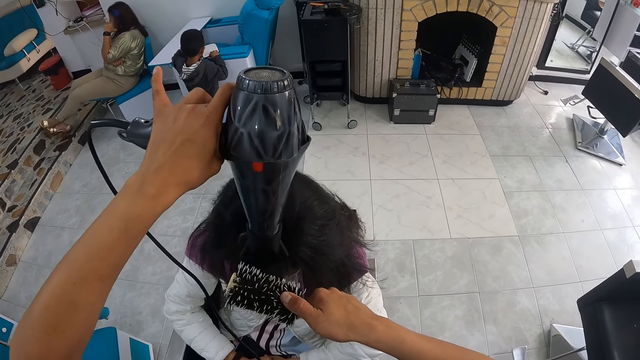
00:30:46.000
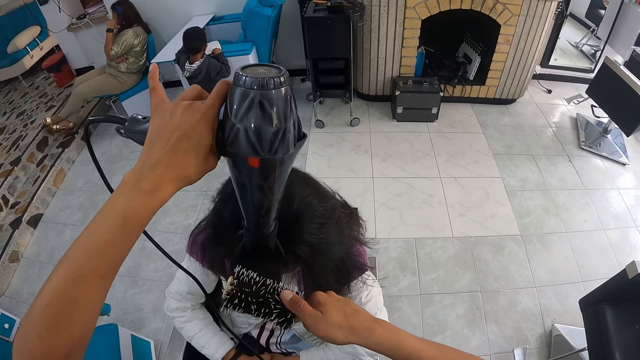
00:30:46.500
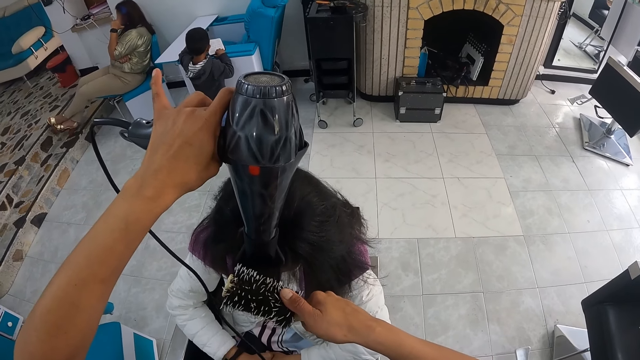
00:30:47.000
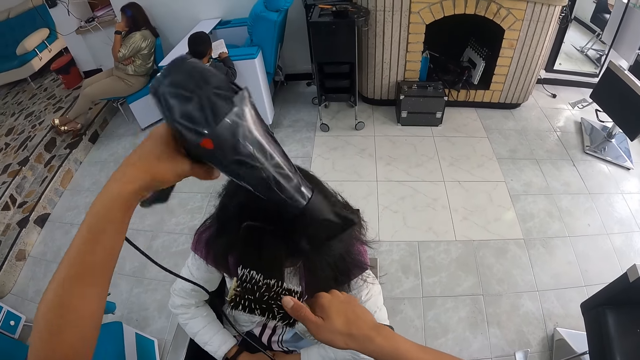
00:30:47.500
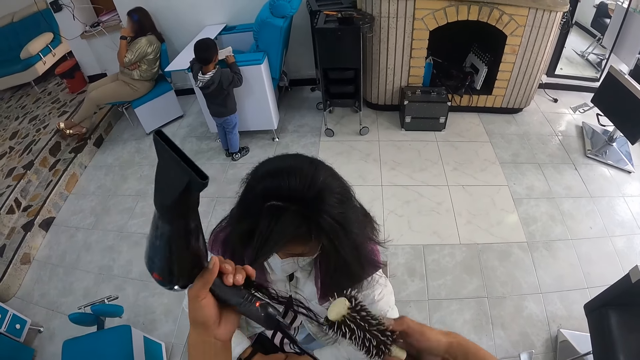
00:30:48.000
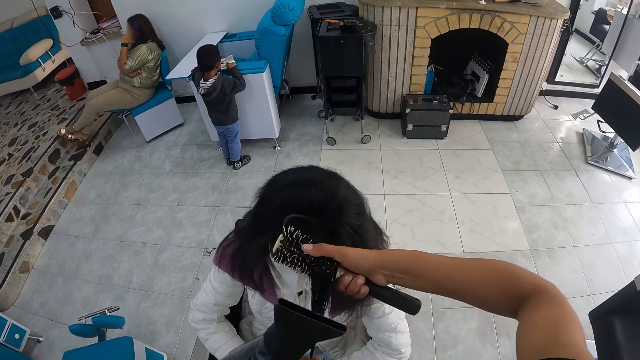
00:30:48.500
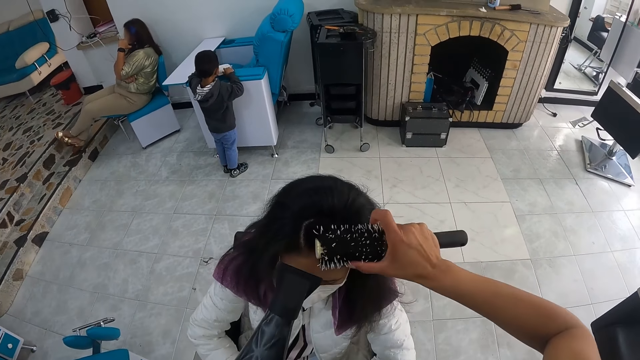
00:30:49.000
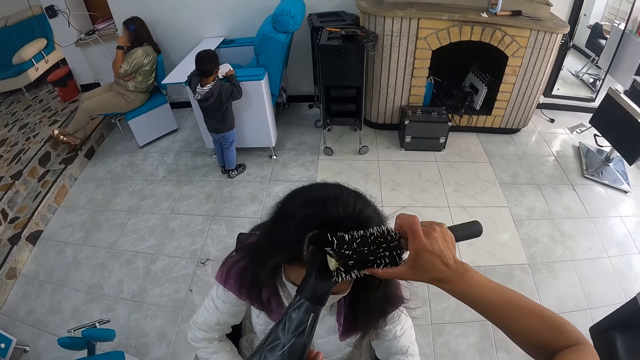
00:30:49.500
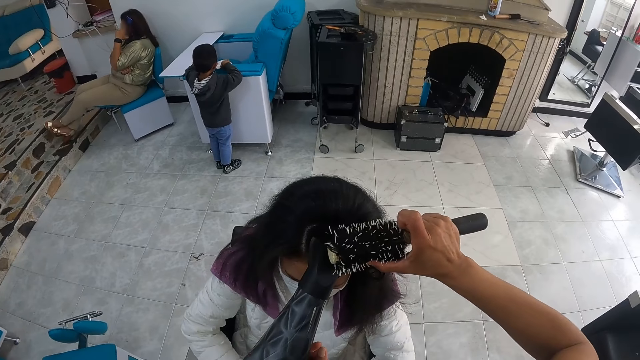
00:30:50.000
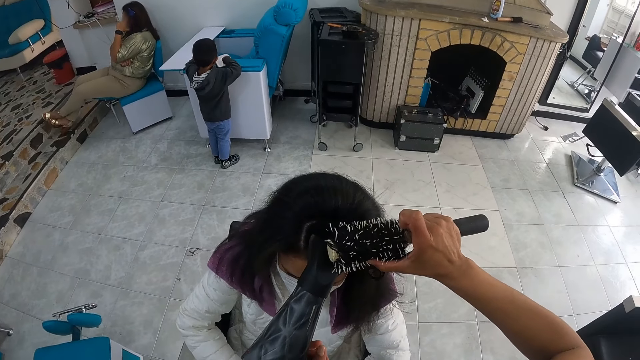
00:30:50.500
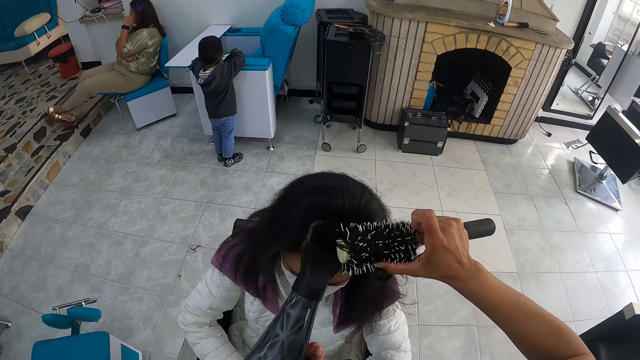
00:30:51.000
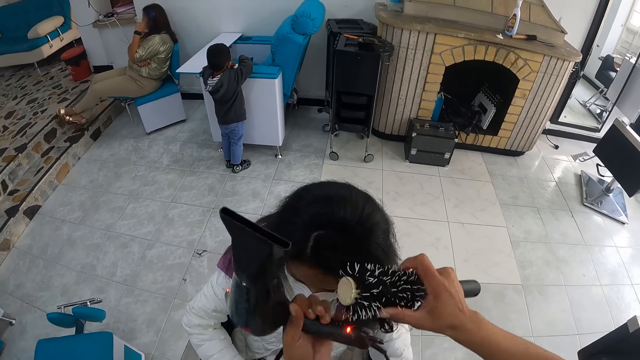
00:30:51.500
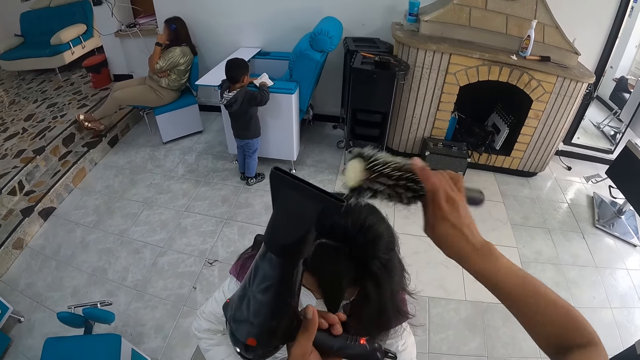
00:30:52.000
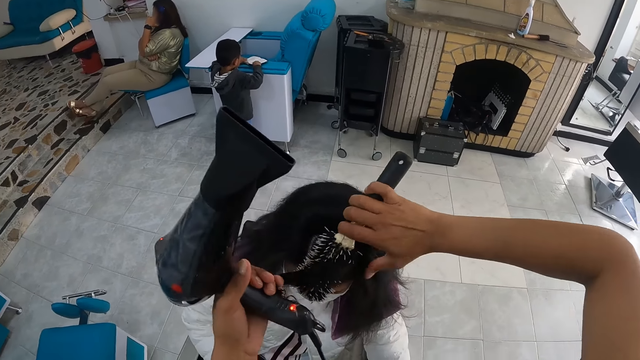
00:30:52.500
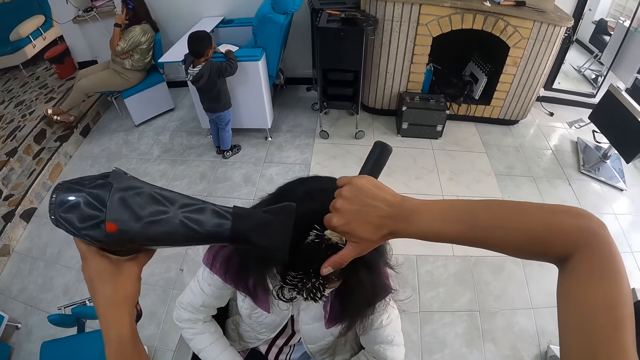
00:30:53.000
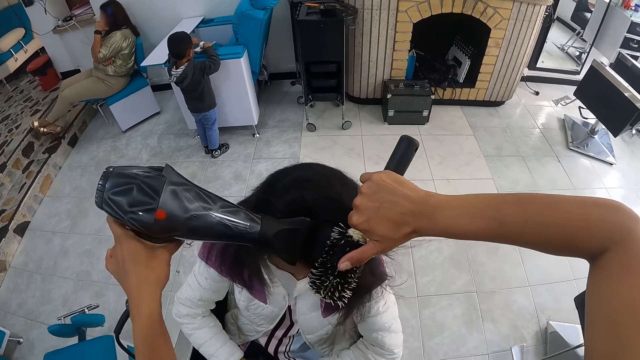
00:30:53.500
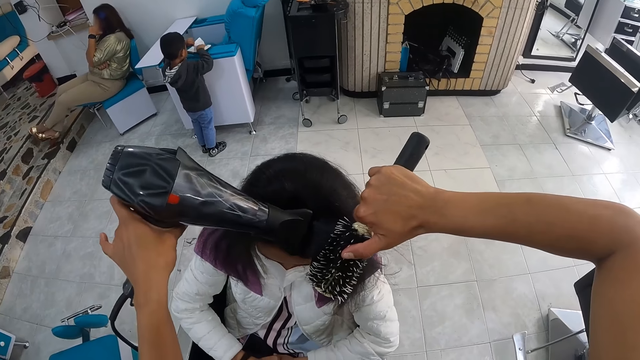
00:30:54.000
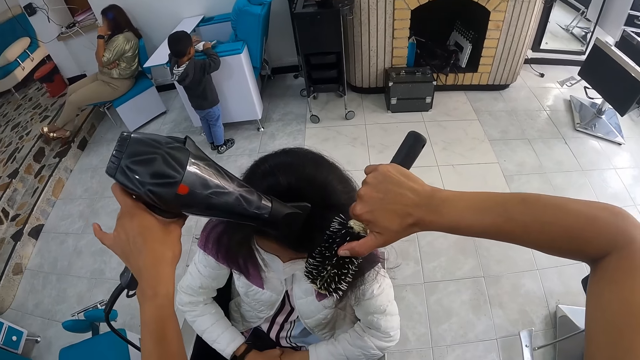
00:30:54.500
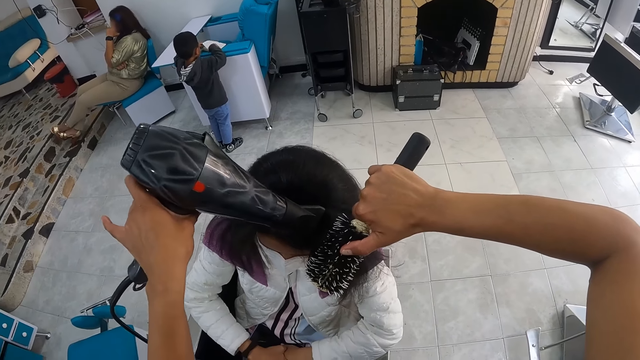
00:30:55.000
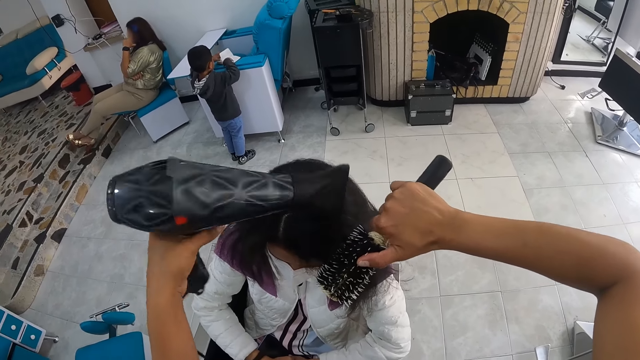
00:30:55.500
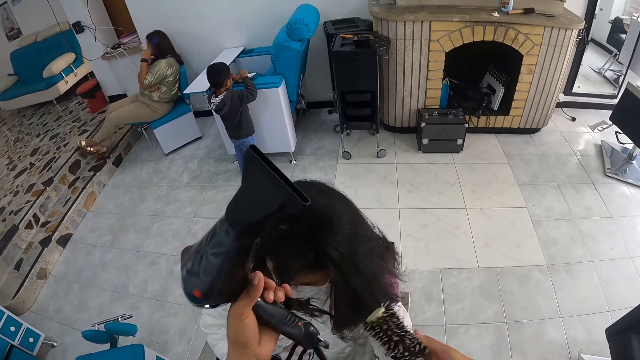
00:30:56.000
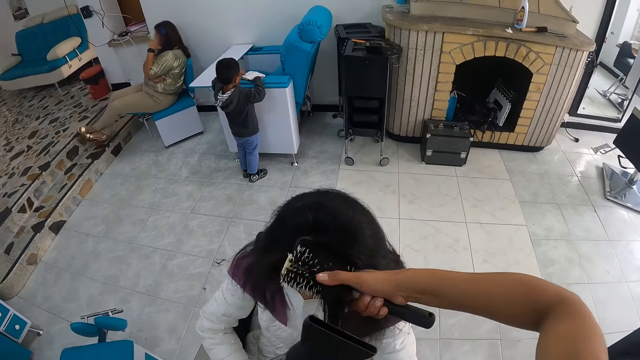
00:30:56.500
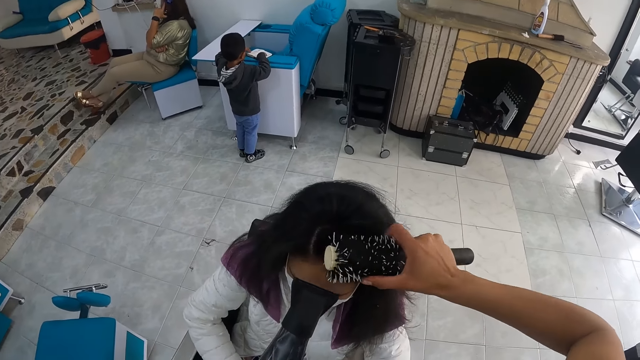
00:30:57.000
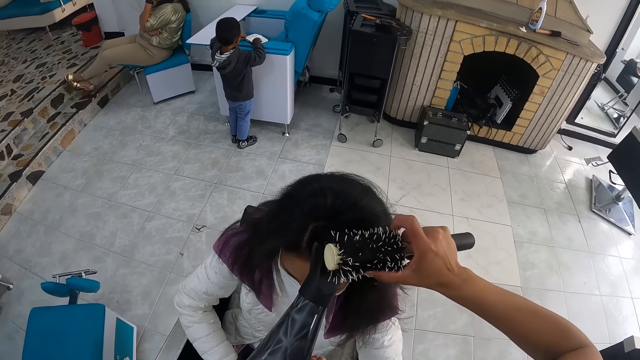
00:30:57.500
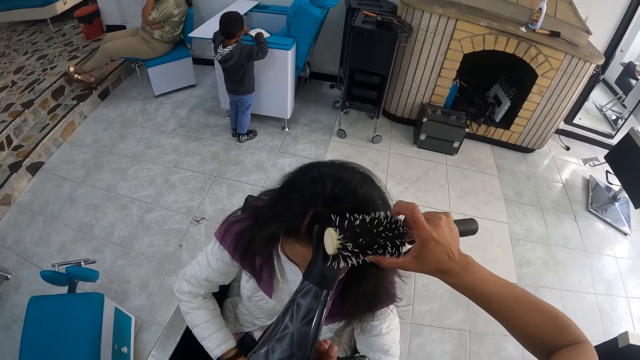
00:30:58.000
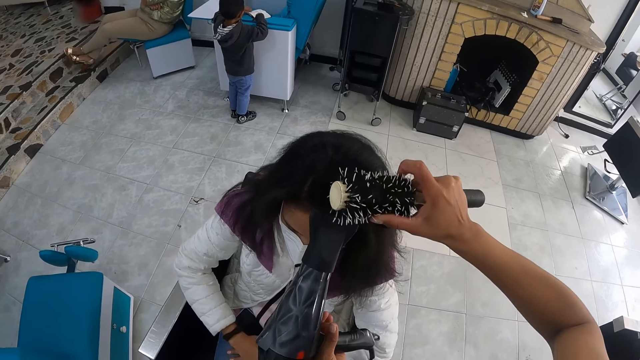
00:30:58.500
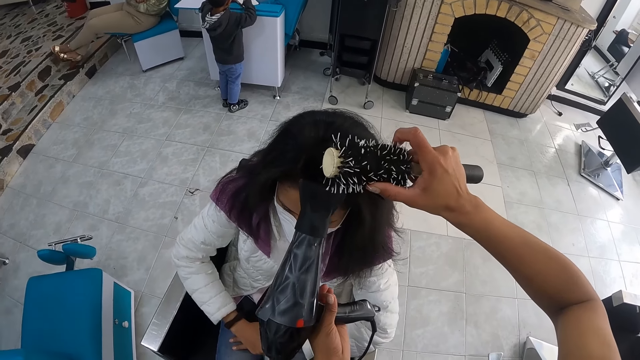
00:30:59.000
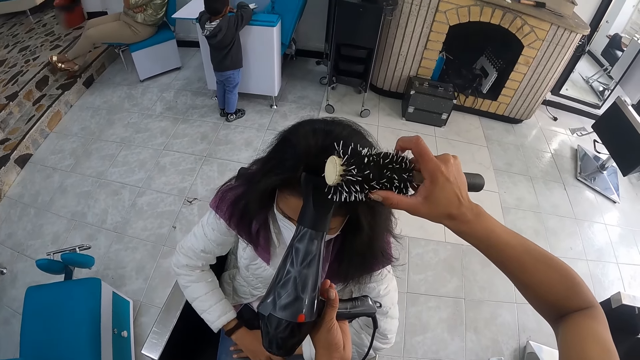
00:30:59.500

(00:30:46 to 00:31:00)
The camera wearer holds the hair of the woman with her left hand. She brushes the hair of the woman with the brush in her right hand. She puts the hair in the comb. She dries the hair of the woman with the dryer in her left hand. She holds the hair of the woman with her left hand. She brushes the hair of the woman with the brush in her right hand. She puts the hair in the comb. She dries the hair of the woman with the dryer in her left hand. A person turns the book pages. The camera wearer holds the hair of the woman with her left hand. She brushes the hair of the woman with the brush in her right hand. She puts the hair in the comb. She dries the hair of the woman with the dryer in her left hand.

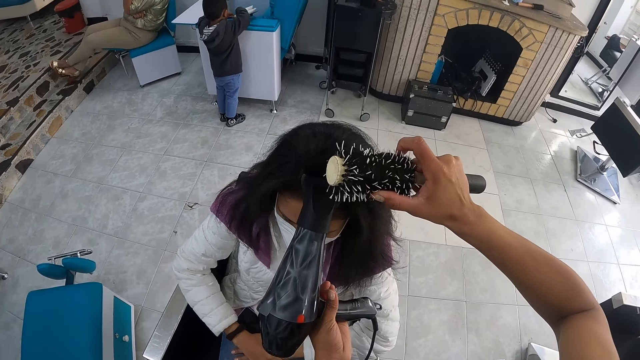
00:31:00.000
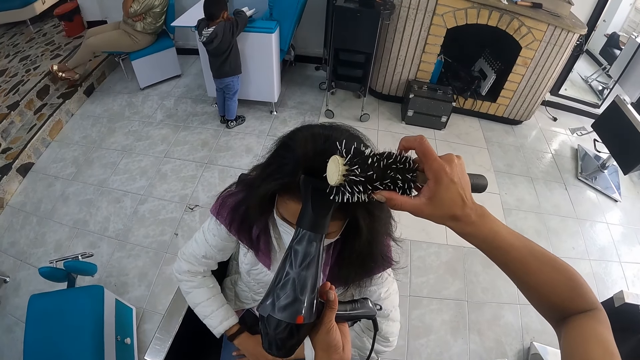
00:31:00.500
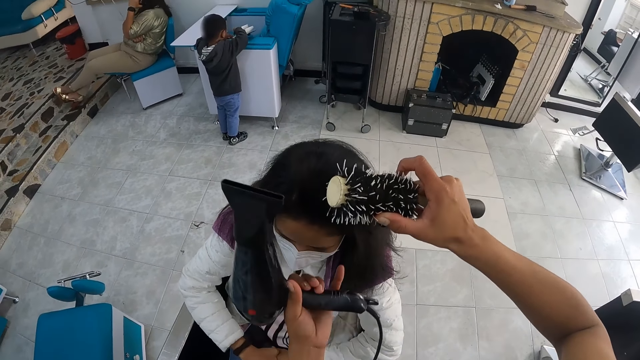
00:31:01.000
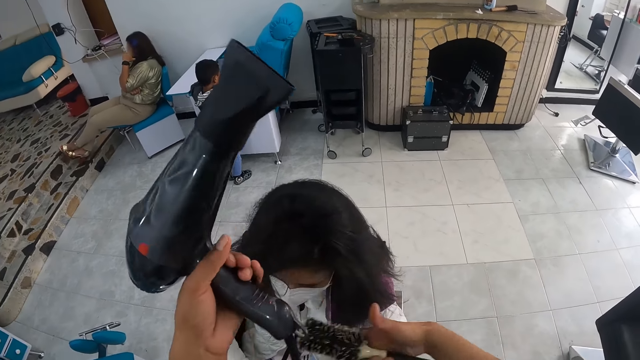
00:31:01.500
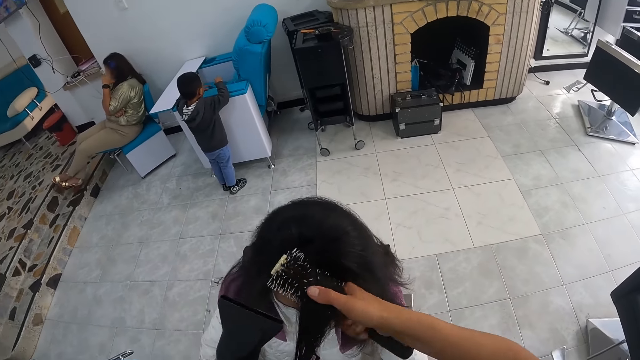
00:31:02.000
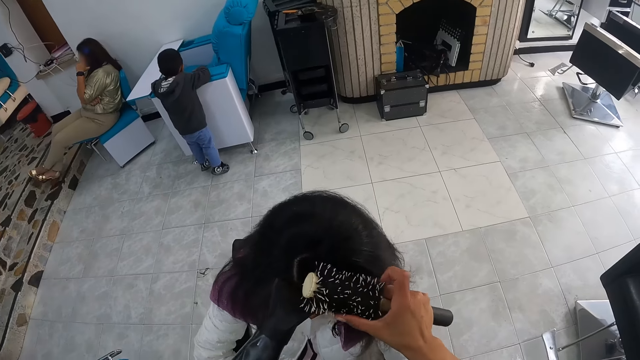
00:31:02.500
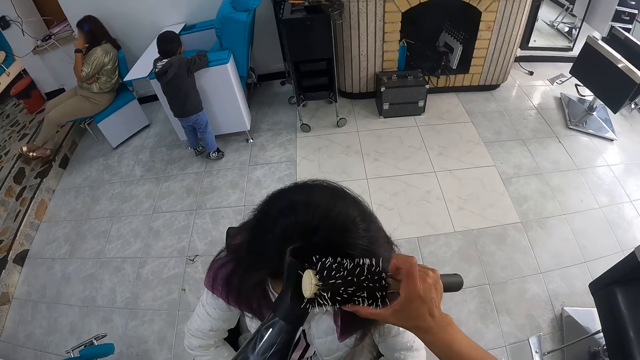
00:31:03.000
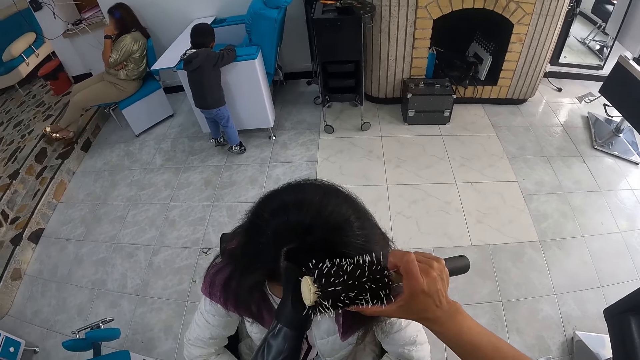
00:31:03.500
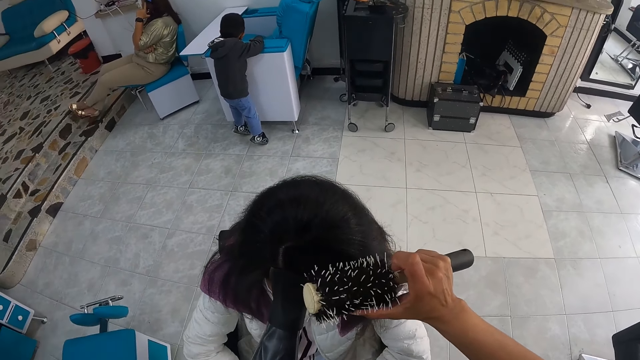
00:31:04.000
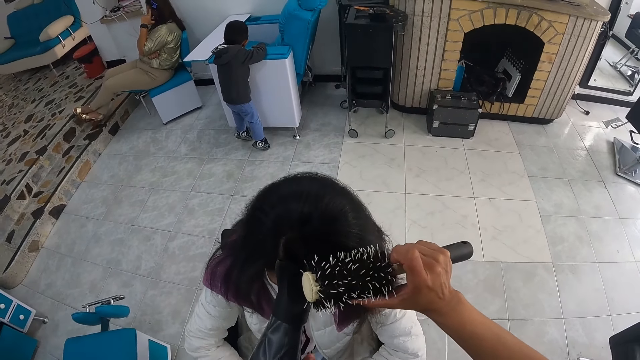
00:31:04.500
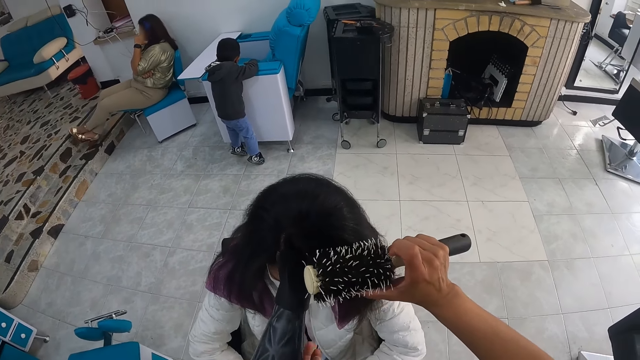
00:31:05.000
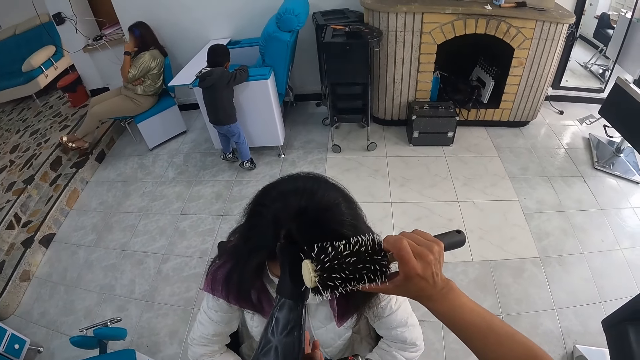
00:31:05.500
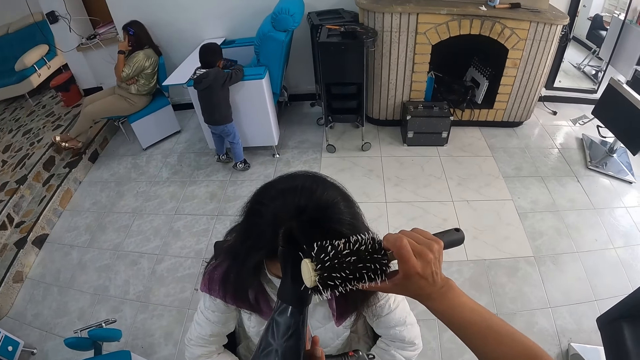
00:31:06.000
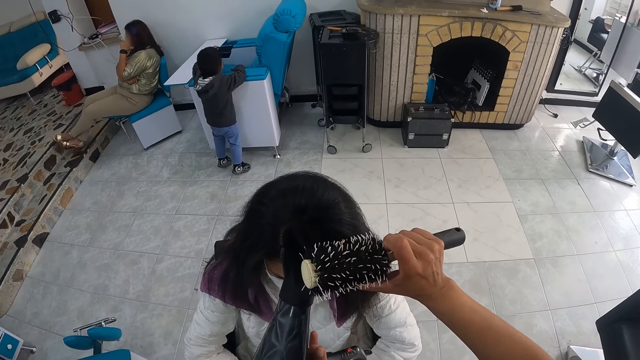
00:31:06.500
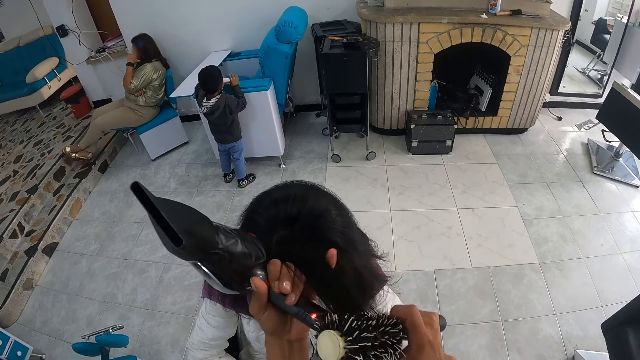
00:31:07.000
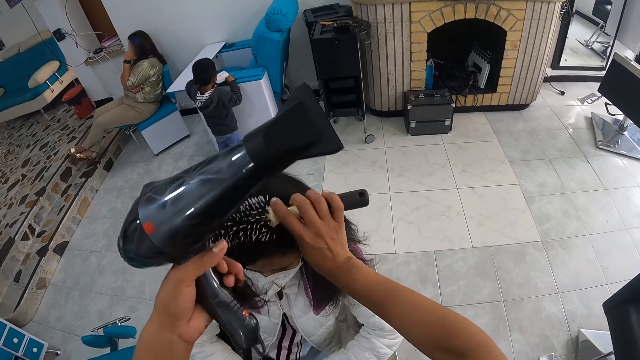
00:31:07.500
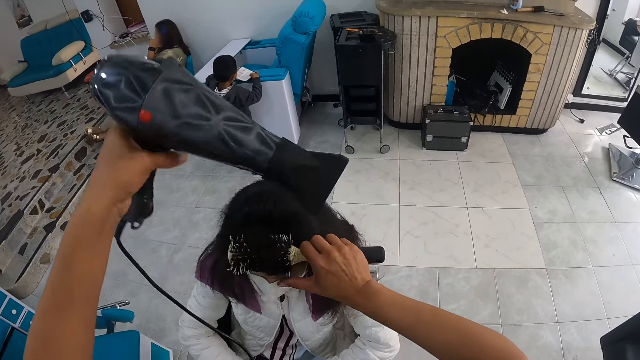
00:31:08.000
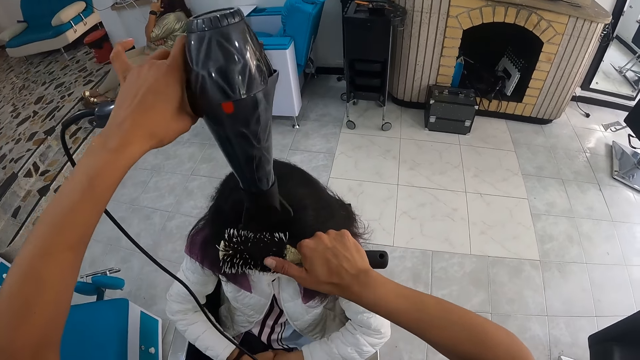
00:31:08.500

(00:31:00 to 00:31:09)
The camera wearer holds the hair of the woman with her left hand. She brushes the hair of the woman with the brush in her right hand. She puts the hair in the comb. She dries the hair of the woman with the dryer in her left hand. The boy picks up a book on the chair with his left hand. The camera wearer holds the hair of the woman with her left hand. She brushes the hair of the woman with the brush in her right hand. She puts the hair in the comb. She dries the hair of the woman with the dryer in her left hand.
